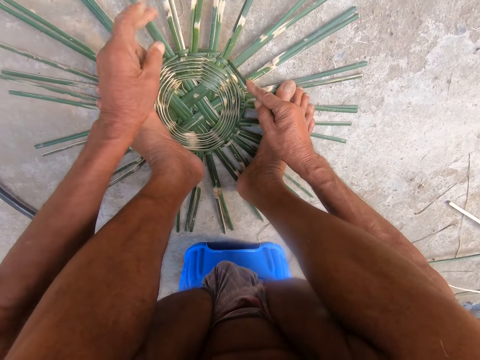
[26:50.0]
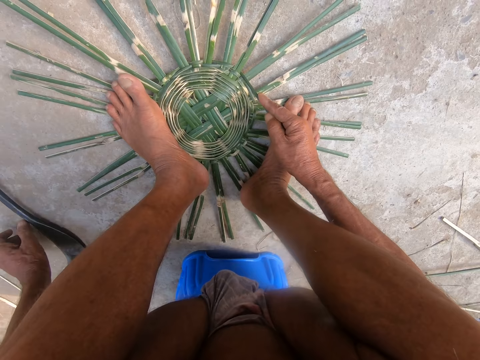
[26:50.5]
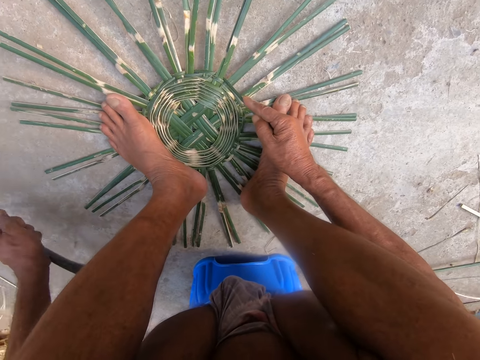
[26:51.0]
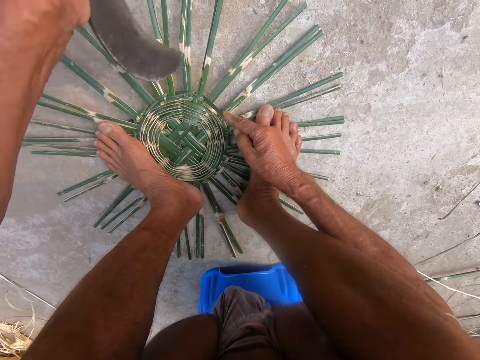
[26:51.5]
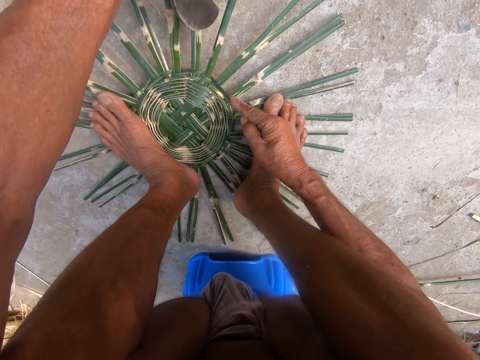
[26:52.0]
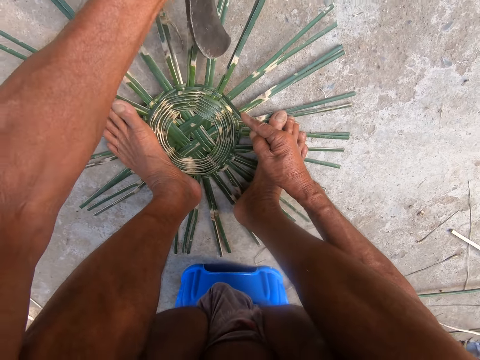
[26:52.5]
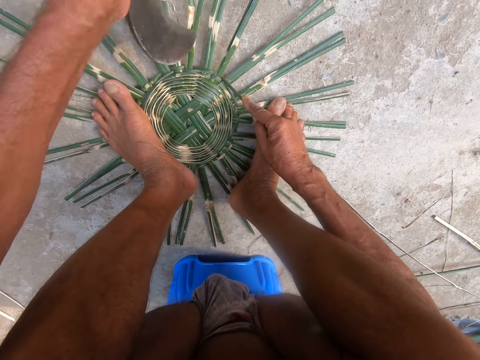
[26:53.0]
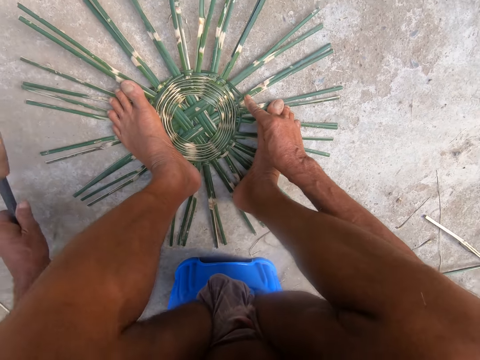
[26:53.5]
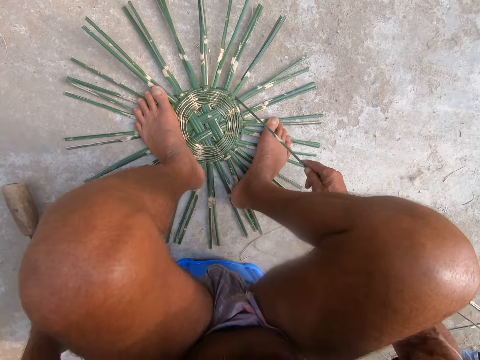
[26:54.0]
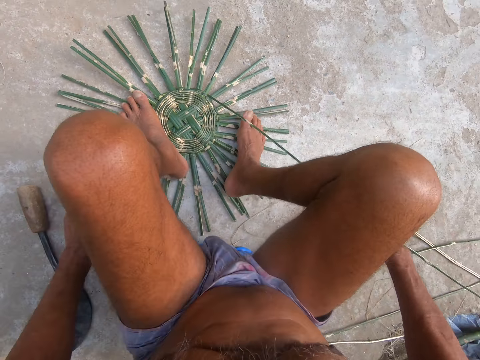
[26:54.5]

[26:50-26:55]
The camera wearer picks the sickle or knife from the ground with his left hand. He uses the sickle on the weaved wickers on the ground with his left hand. He aligns the reeds with the knife. He drops the sickle on the ground with his left hand.

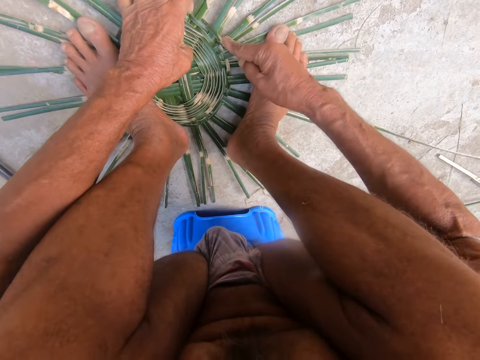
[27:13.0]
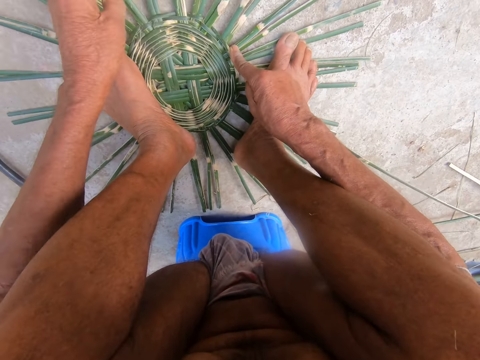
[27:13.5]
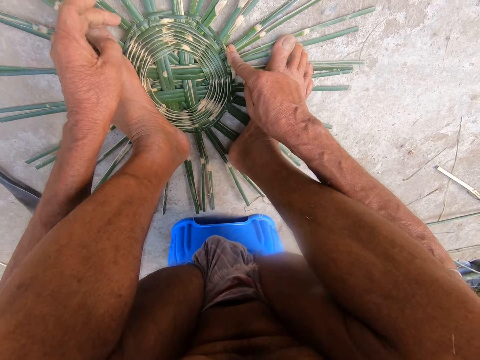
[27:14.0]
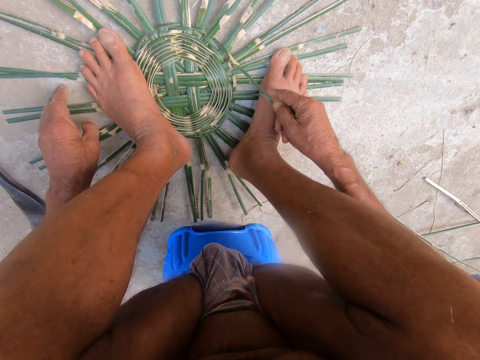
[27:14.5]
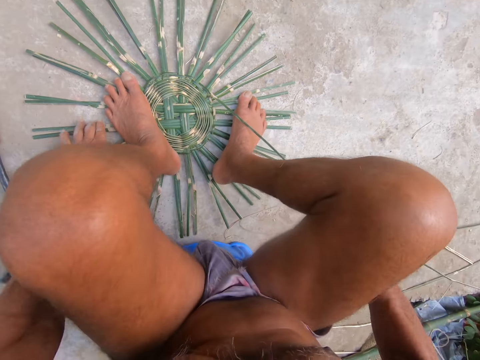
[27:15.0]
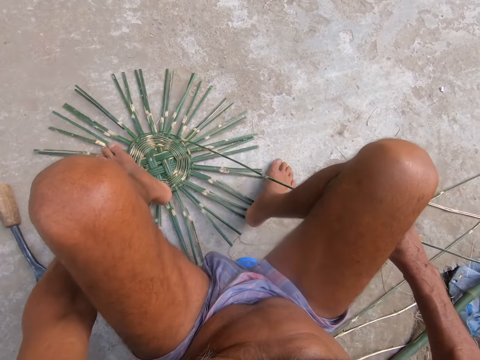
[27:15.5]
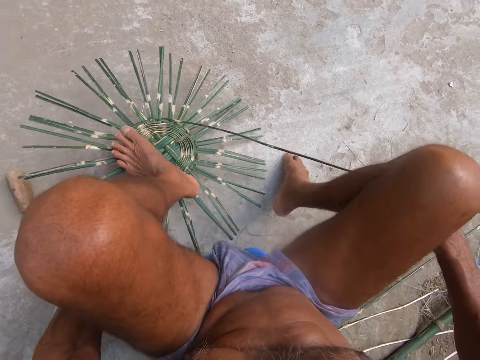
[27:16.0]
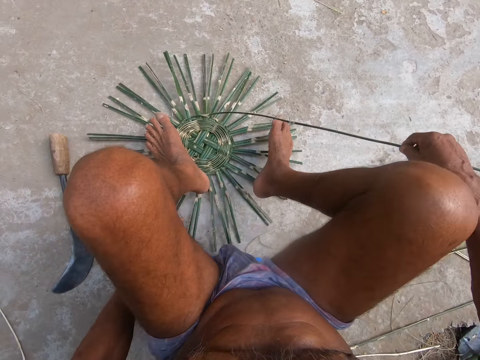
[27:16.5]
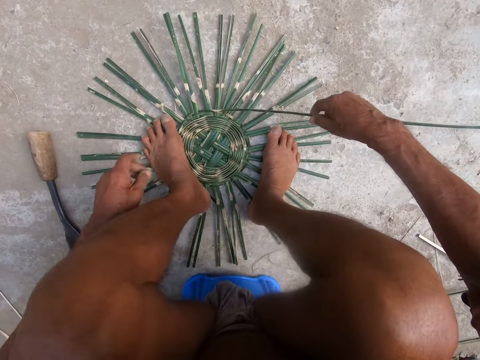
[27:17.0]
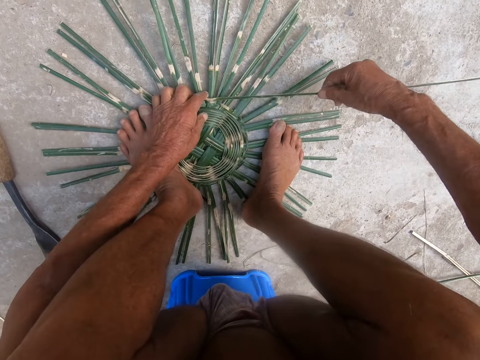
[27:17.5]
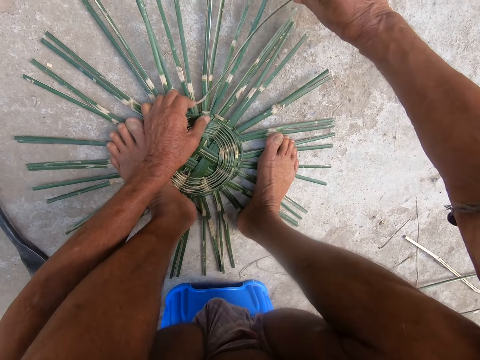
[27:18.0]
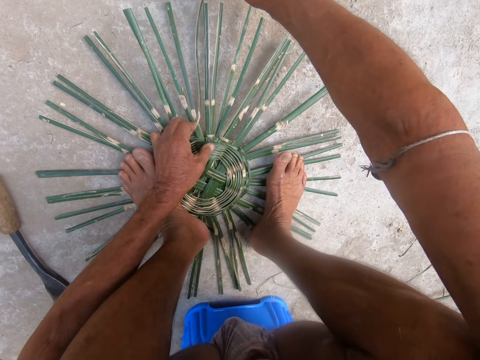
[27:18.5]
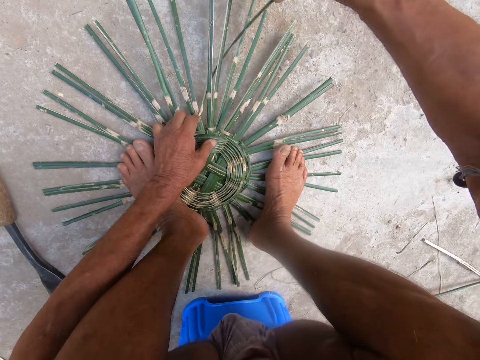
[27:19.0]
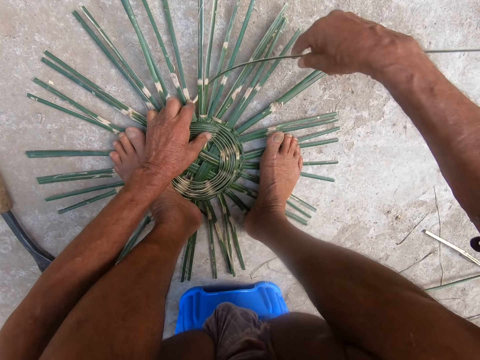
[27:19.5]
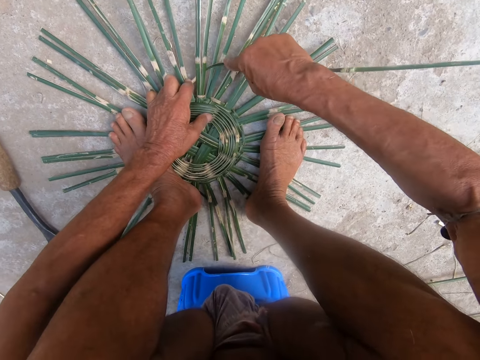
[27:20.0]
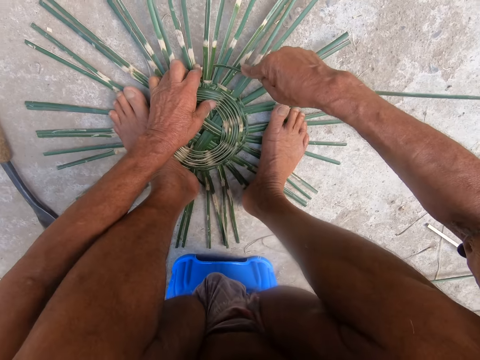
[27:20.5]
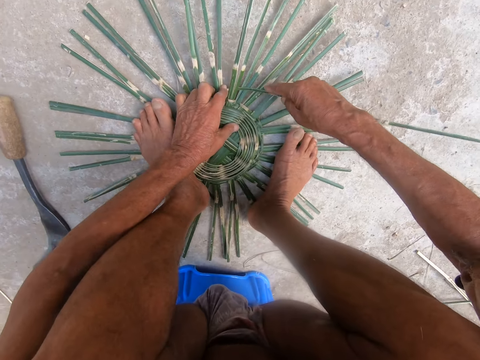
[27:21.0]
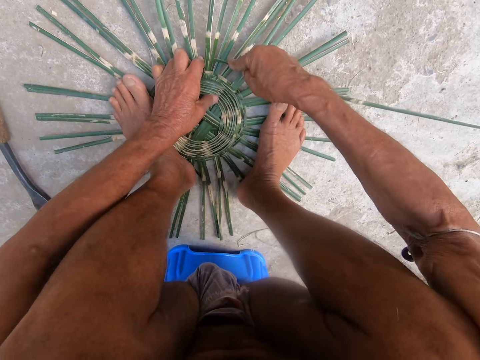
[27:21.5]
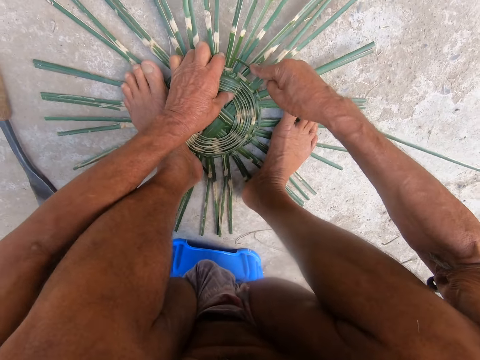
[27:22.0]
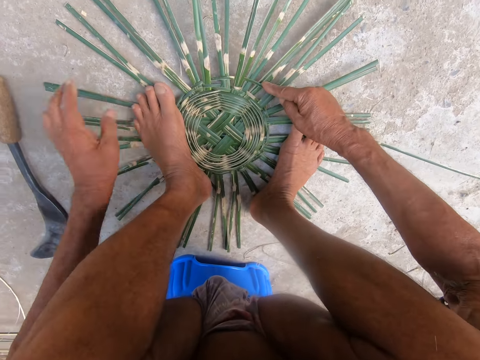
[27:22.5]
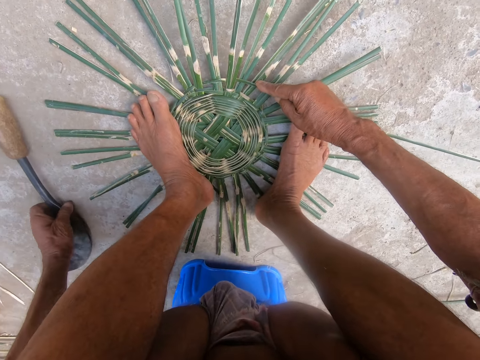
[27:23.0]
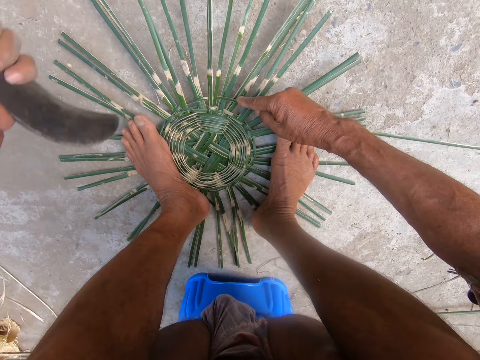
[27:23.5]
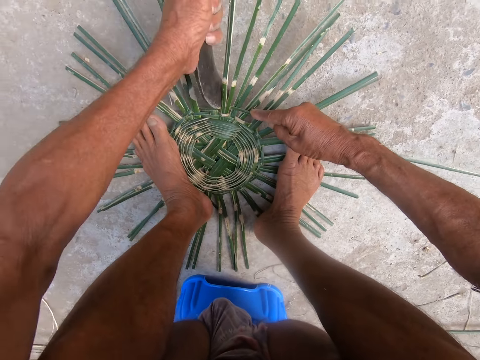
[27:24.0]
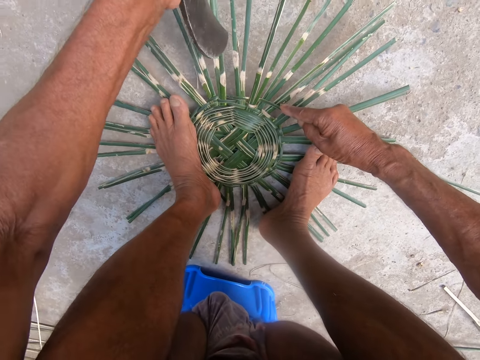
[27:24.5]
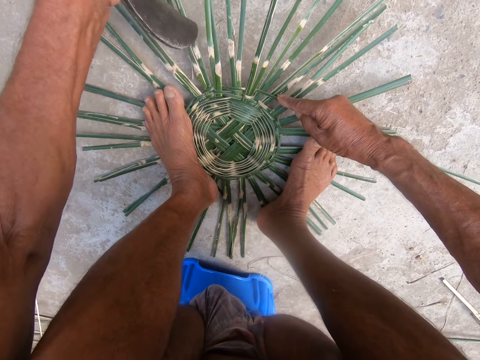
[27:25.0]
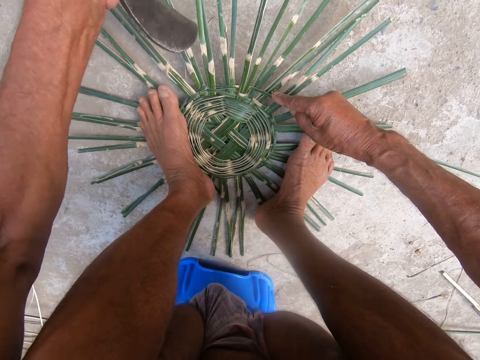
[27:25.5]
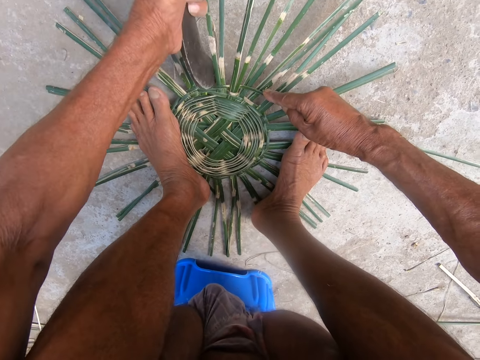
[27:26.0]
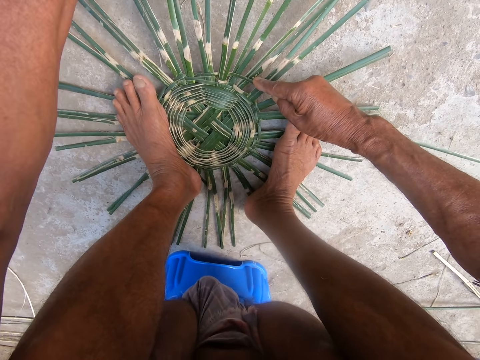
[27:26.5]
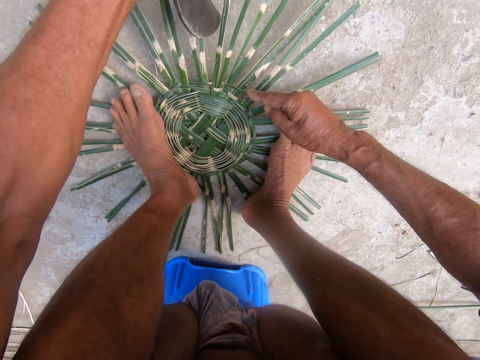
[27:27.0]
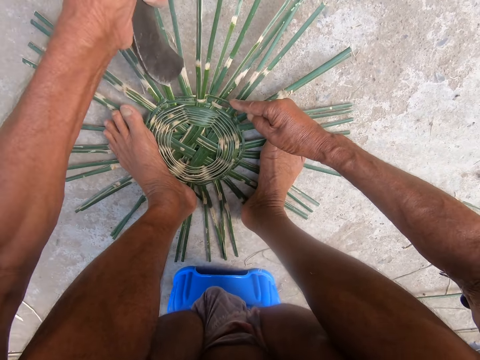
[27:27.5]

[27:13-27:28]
The camera wearer stretches the reed with a hand. He adjusts the basket with the left hand on the floor. He weaves the basket with both hands. He picks the sickle from the floor with his left hand. He hits the basket using the sickle in his left hand.

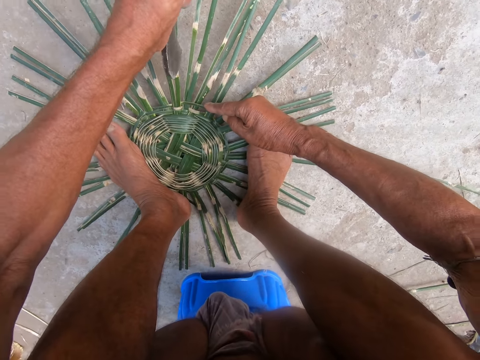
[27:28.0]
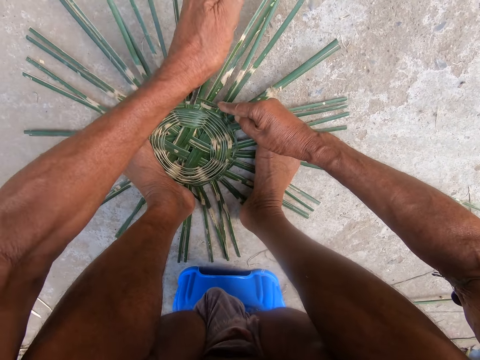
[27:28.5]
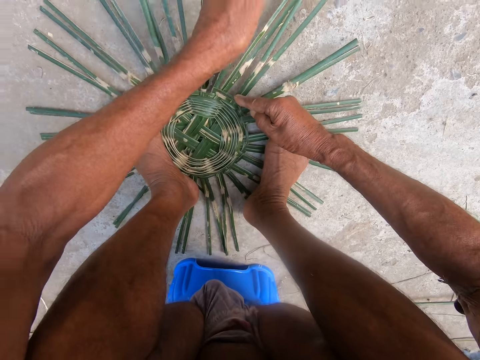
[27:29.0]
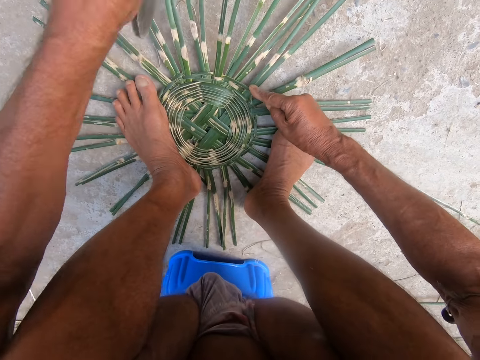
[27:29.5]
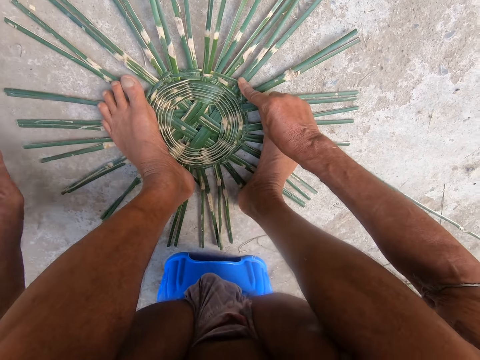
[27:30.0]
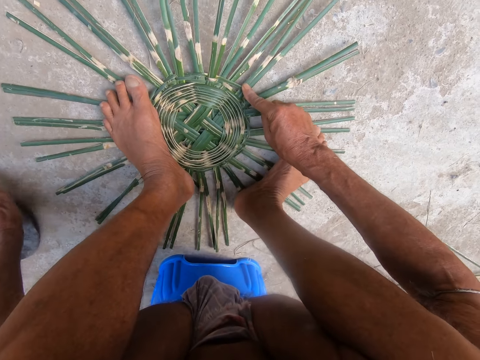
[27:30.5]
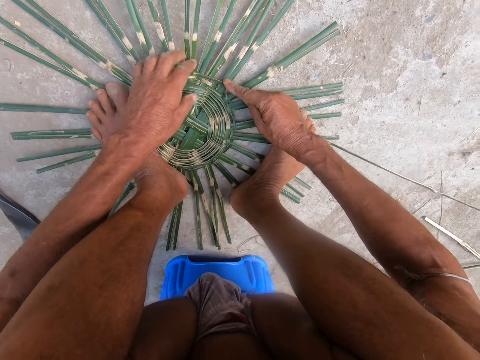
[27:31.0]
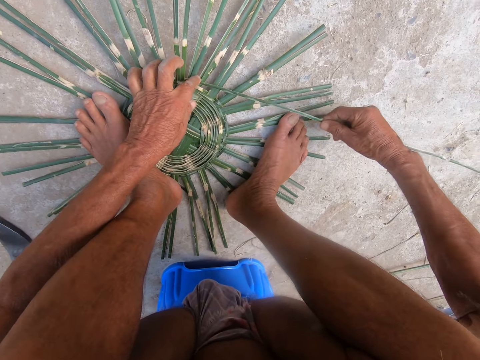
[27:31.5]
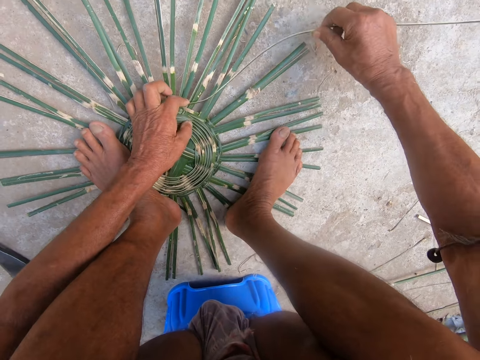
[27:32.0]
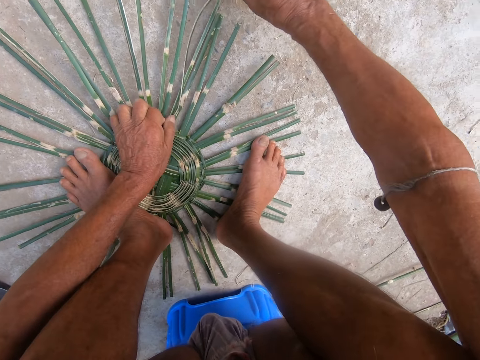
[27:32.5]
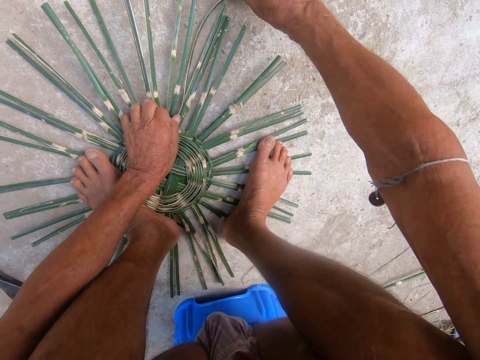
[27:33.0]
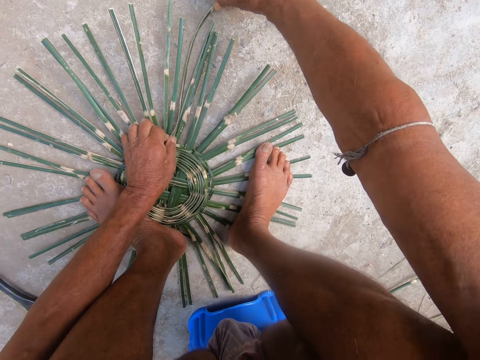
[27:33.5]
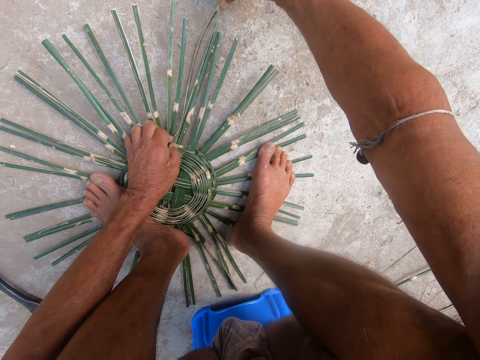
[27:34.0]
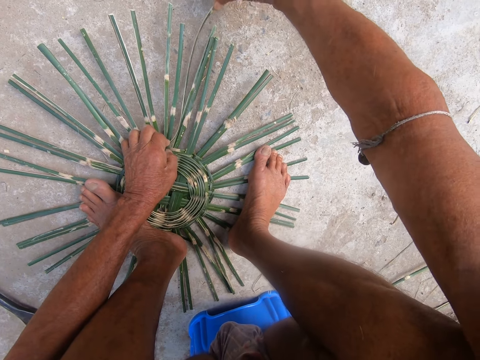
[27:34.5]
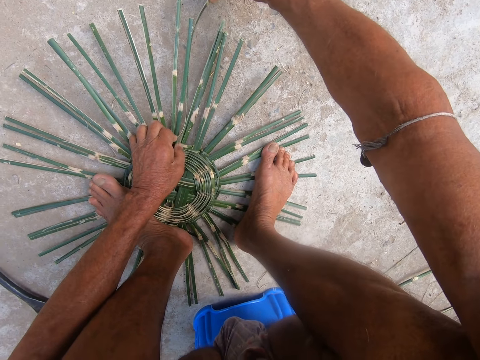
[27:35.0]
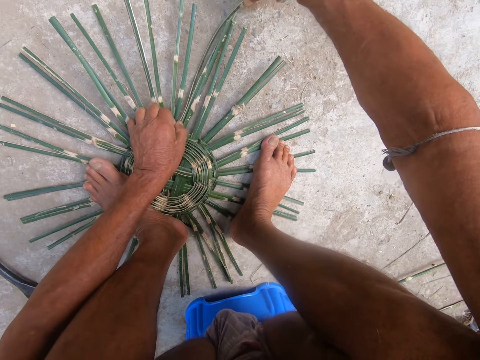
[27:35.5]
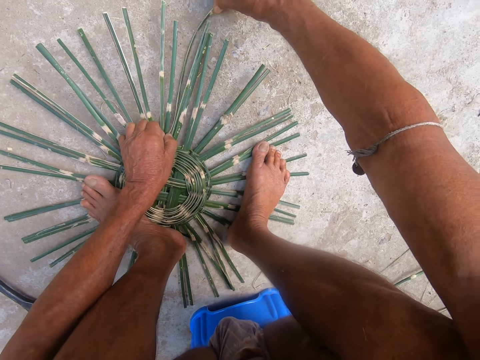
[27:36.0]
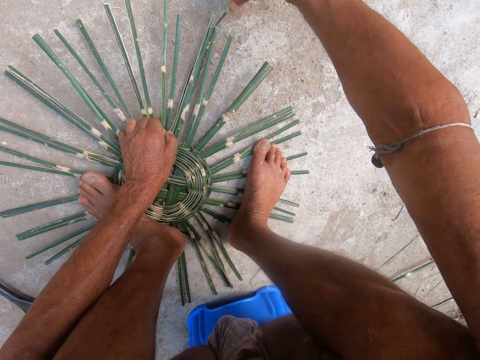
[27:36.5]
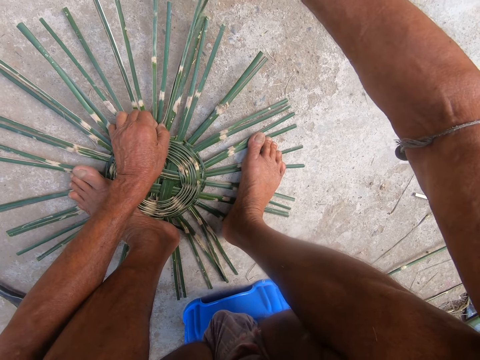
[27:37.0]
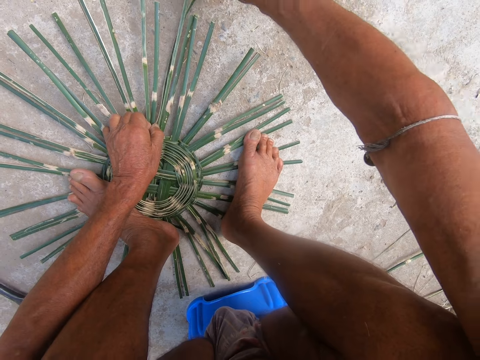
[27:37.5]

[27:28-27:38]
The camera wearer drops the sickle on the floor with his left hand. He weaves the basket with both hands.
